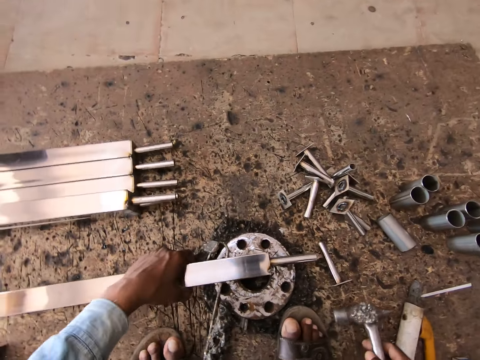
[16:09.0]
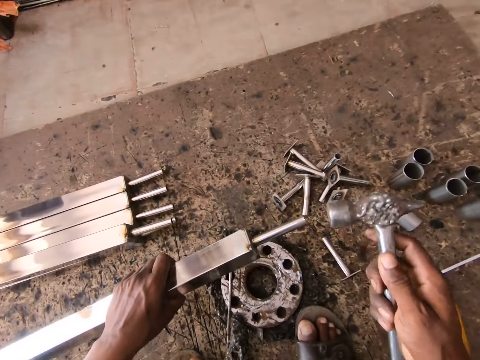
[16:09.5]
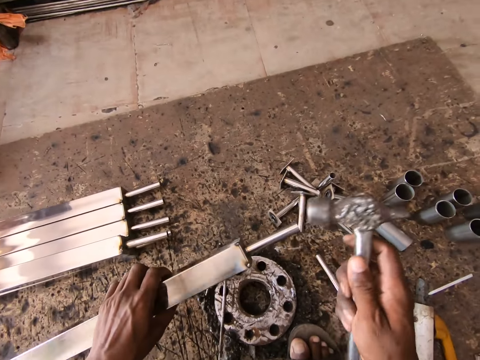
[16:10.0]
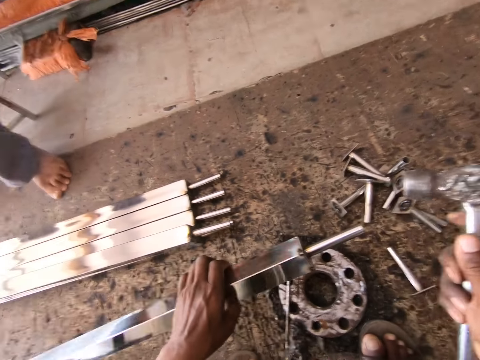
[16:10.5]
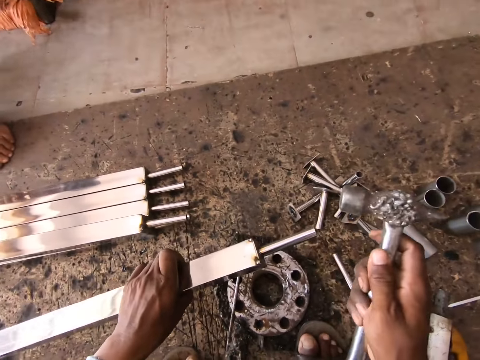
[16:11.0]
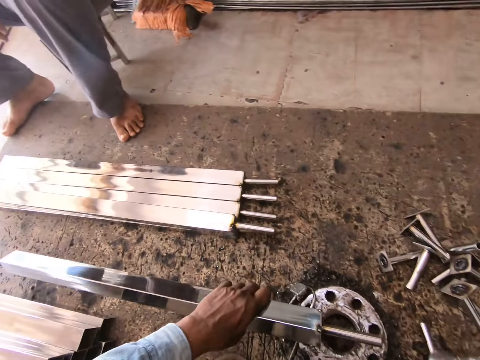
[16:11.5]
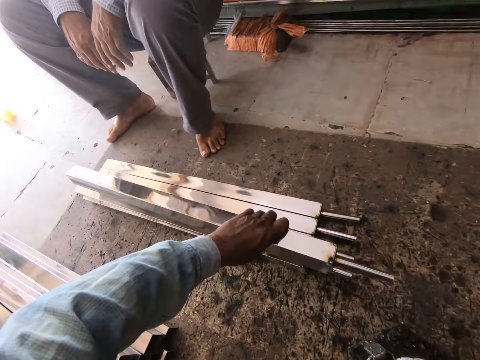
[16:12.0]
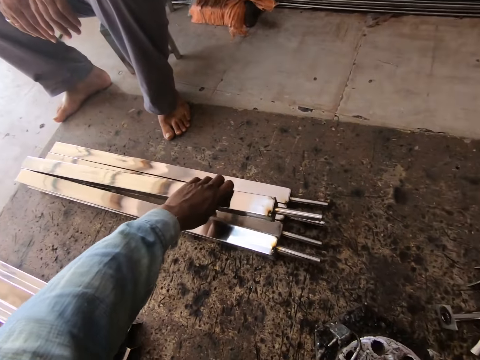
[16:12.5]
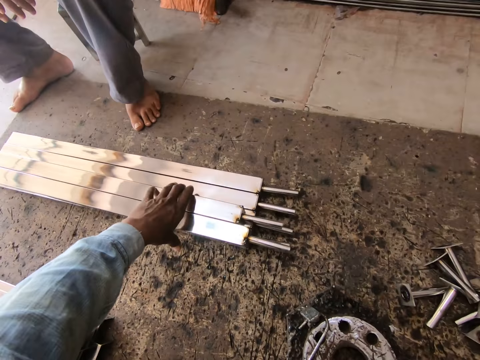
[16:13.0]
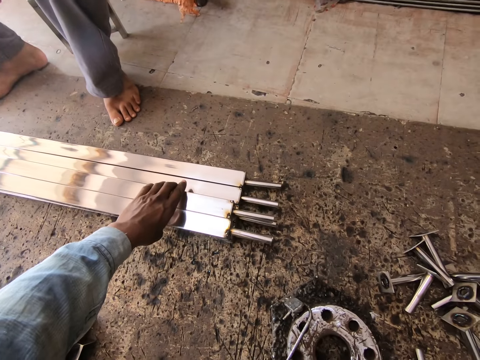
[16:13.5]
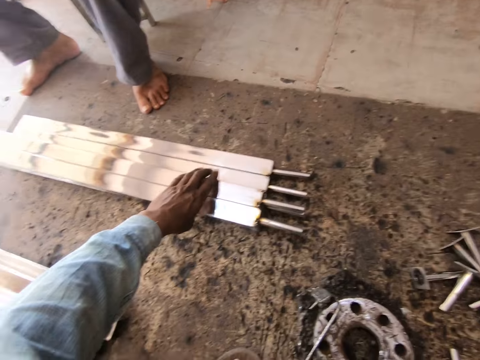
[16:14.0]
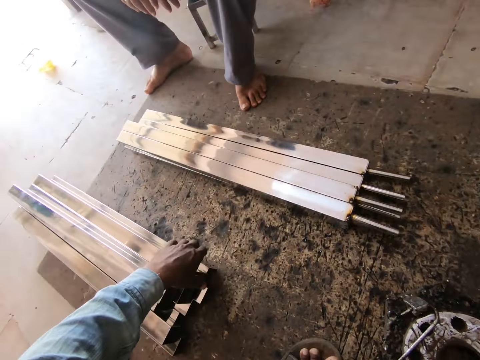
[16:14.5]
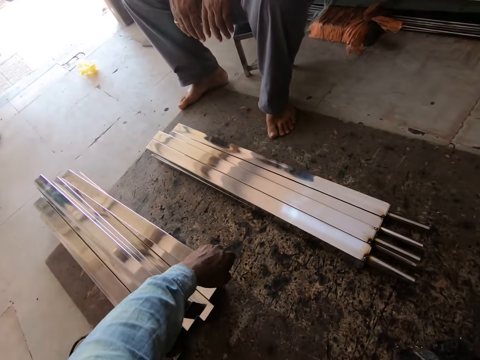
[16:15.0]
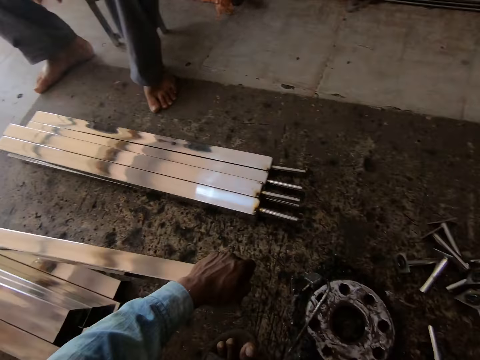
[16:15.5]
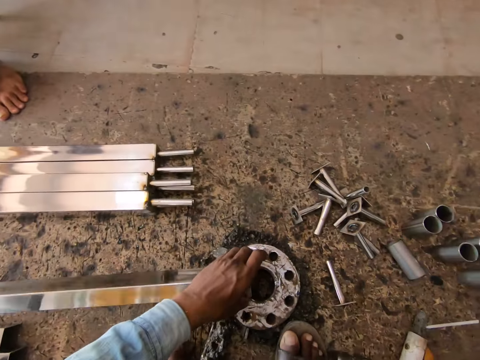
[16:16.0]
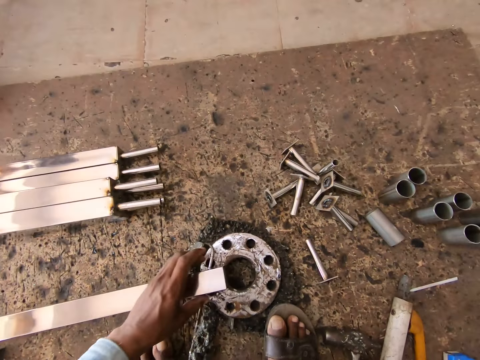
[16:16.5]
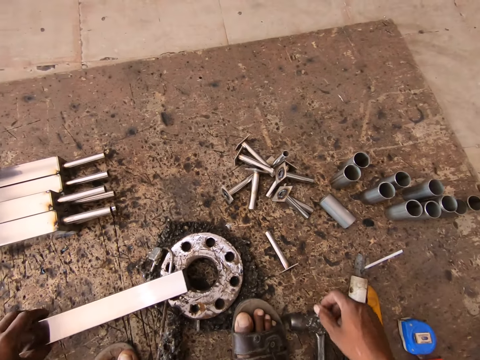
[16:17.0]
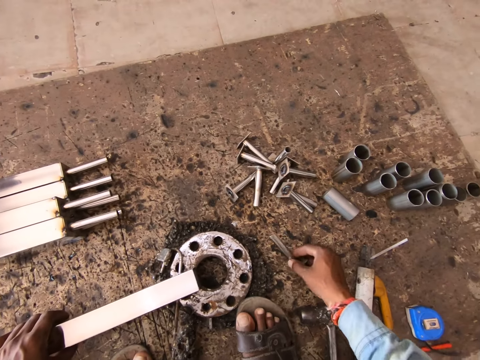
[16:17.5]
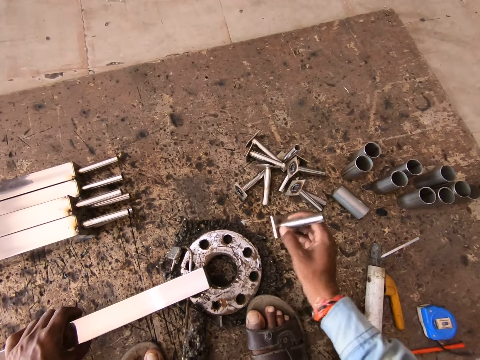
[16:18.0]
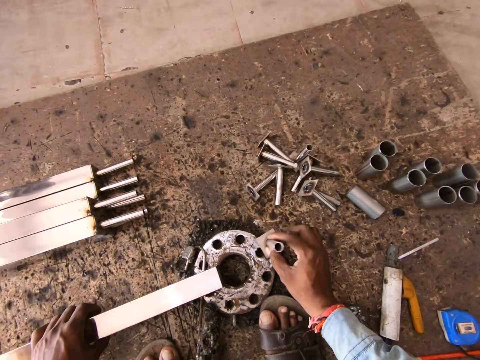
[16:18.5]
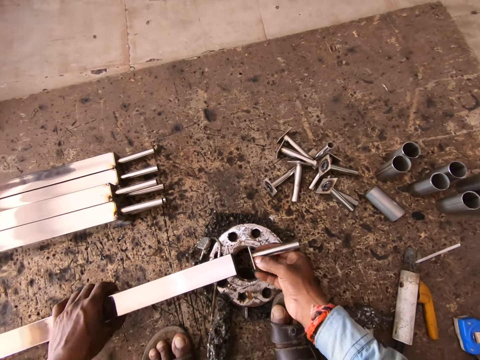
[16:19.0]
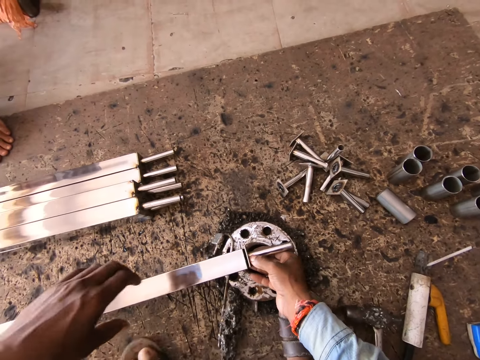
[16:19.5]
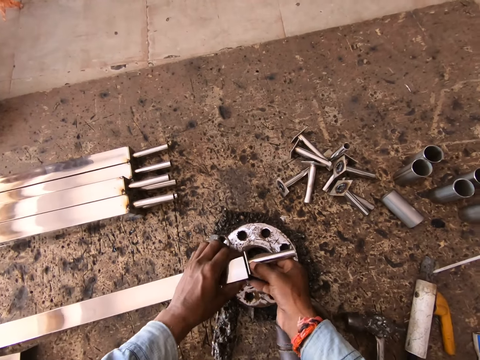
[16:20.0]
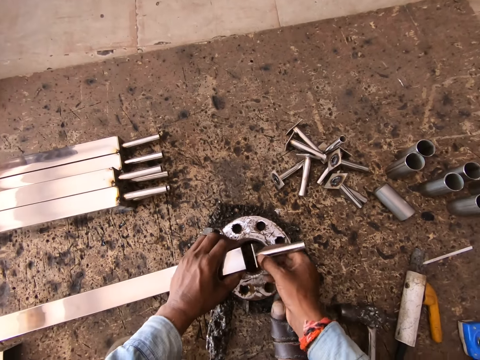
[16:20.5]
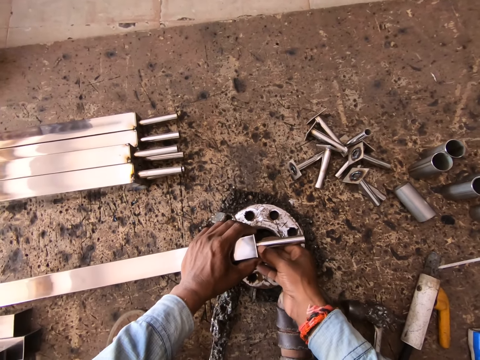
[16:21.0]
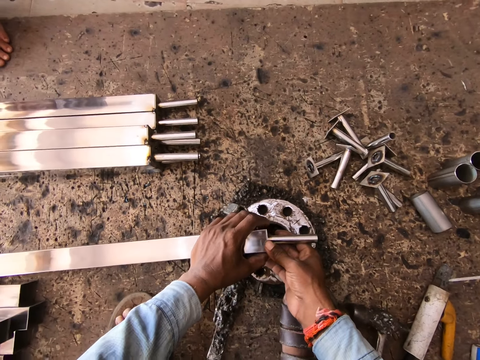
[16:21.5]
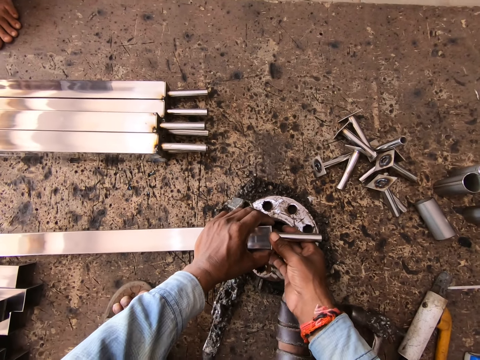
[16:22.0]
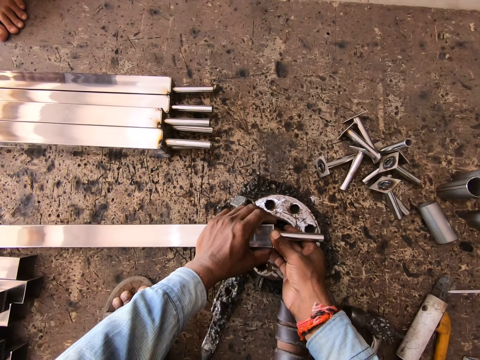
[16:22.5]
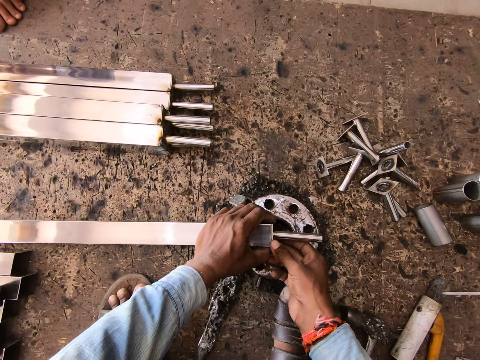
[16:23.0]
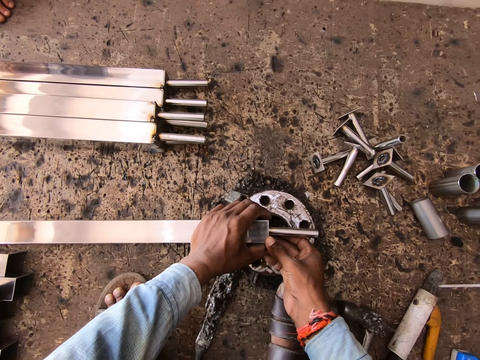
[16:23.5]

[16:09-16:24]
The camera wearer drops the metal tube on the piece of metal on the floor with his left hand. He picks up the hammer from the floor with his right hand. He lifts the metal tube from the piece of metal on the floor with his left hand. He hits the base locking standoff to the metal tube in his left hand with the hammer in his right hand. He places the metal tube on the stack of metal tubes on the floor with his left hand. He picks up a metal tube from the floor with his left hand. He places the metal tube on the piece of metal on the floor with his left hand. He picks up a base locking standoff or metal piece from the floor with his right hand. He hits the base locking standoff on the piece of metal on the floor with his right hand. He shakes the metal piece. He attaches the base locking standoff to the metal in his left hand with his right hand. A man interacts with the camera wearer.

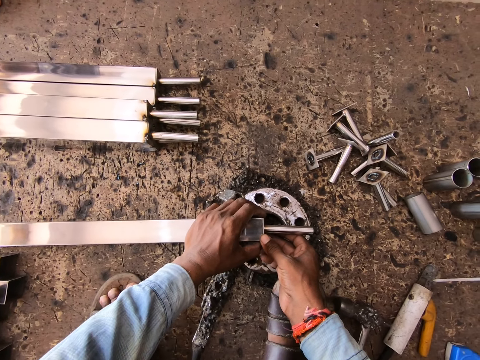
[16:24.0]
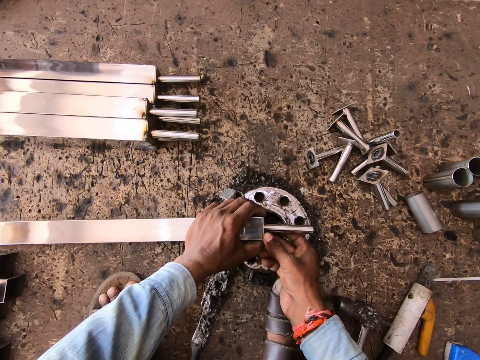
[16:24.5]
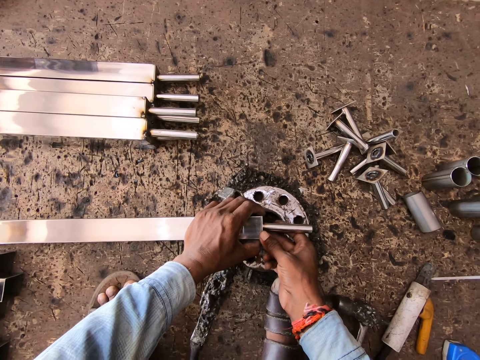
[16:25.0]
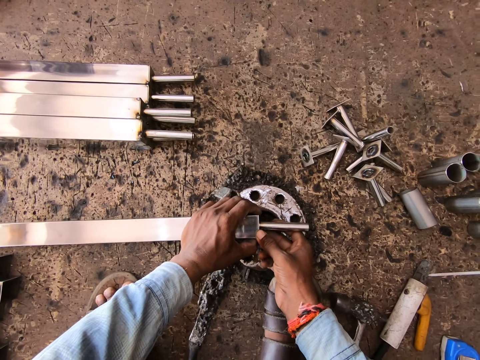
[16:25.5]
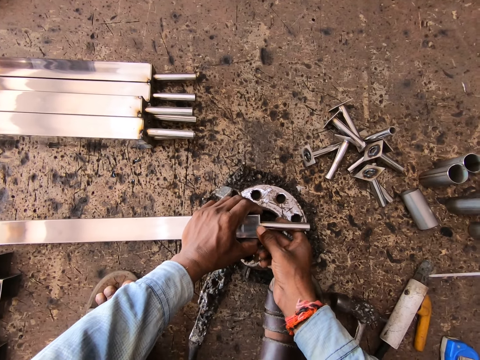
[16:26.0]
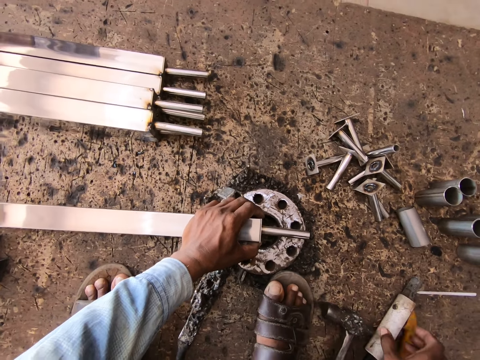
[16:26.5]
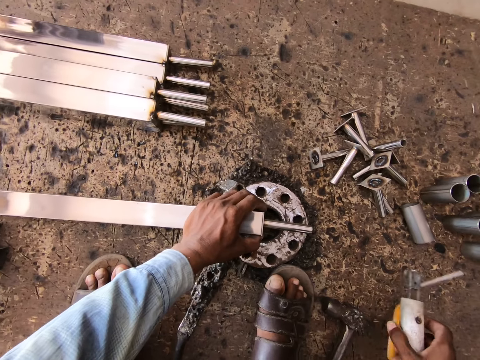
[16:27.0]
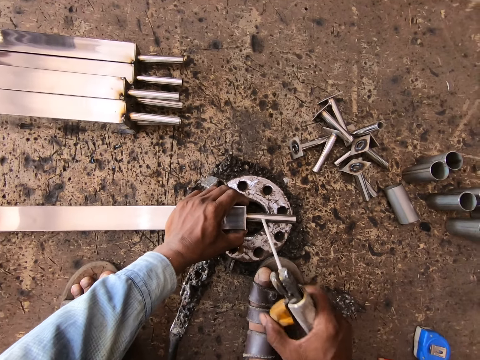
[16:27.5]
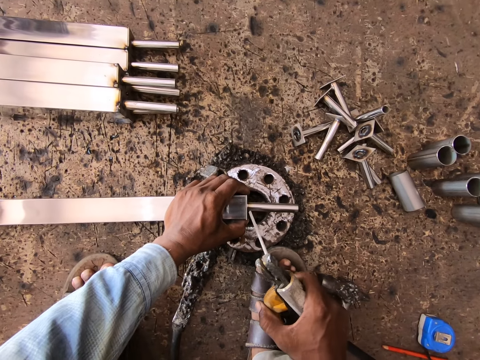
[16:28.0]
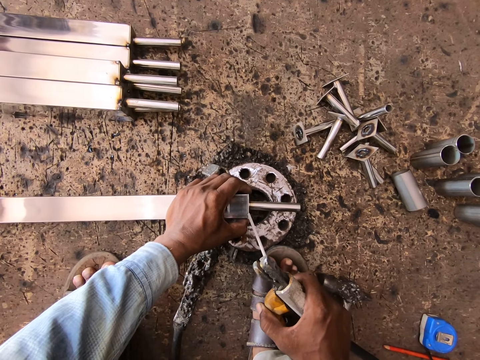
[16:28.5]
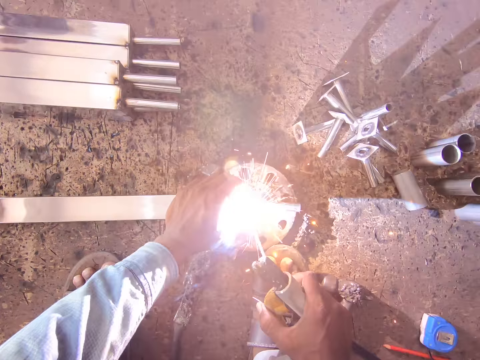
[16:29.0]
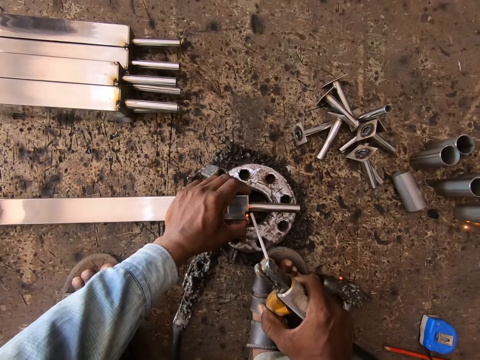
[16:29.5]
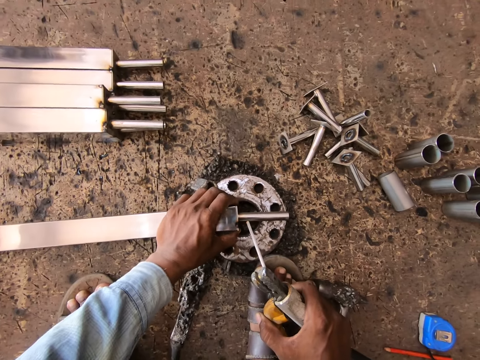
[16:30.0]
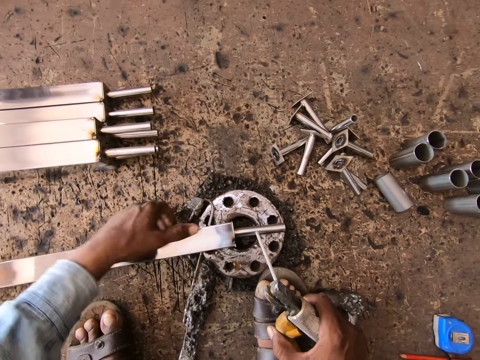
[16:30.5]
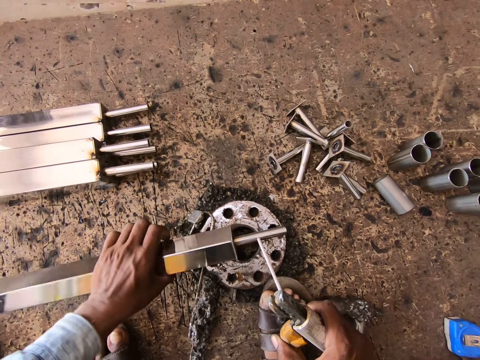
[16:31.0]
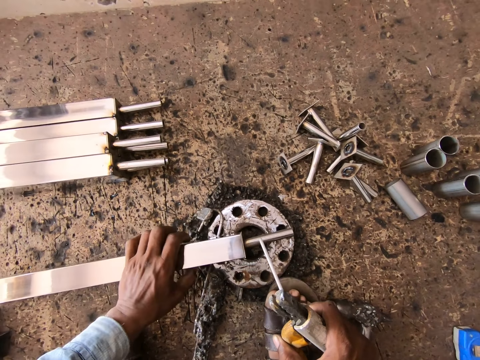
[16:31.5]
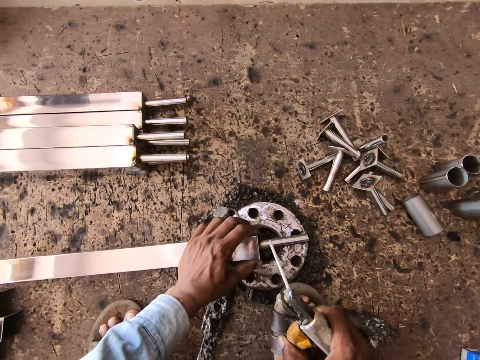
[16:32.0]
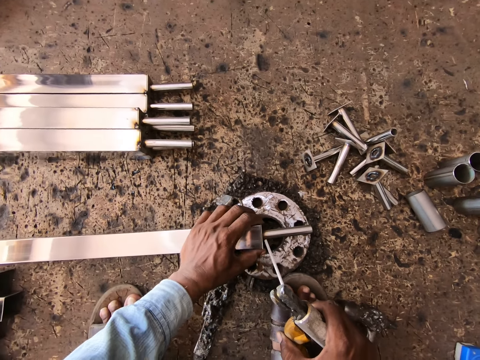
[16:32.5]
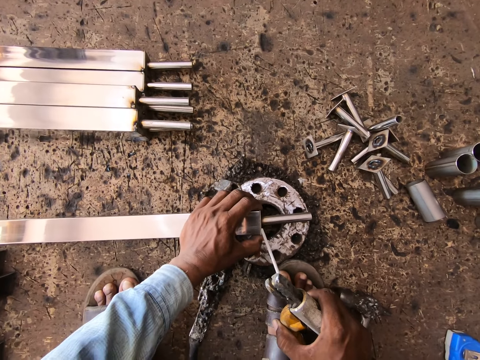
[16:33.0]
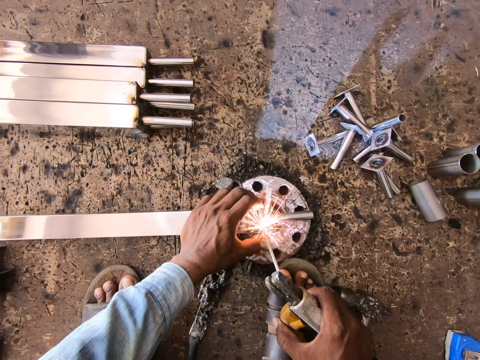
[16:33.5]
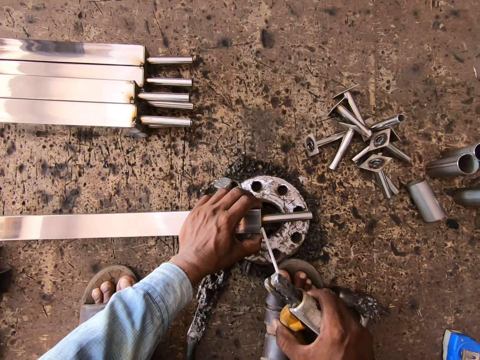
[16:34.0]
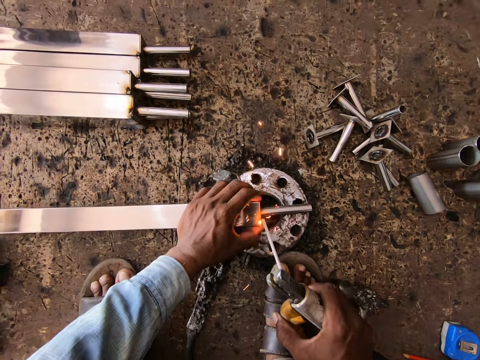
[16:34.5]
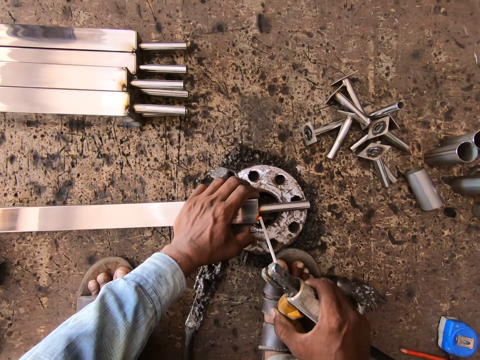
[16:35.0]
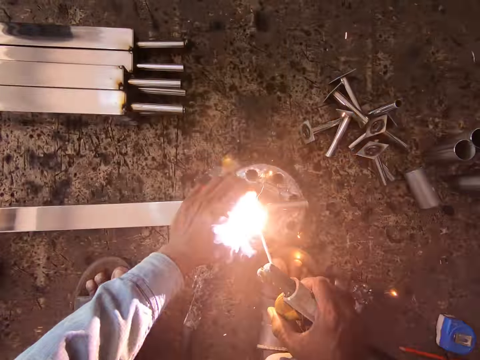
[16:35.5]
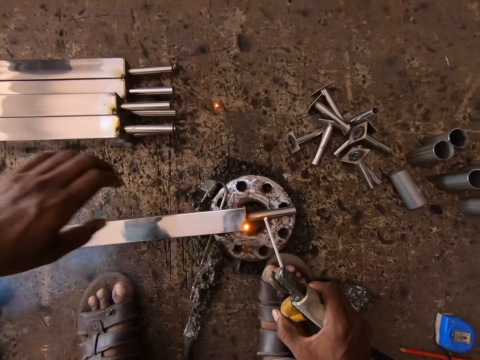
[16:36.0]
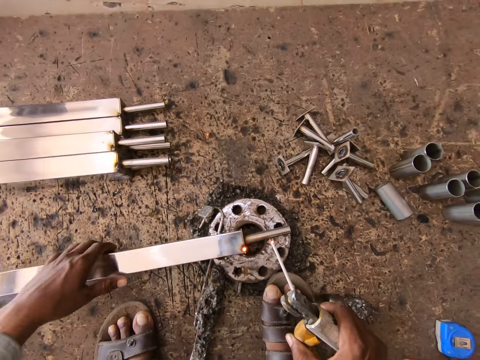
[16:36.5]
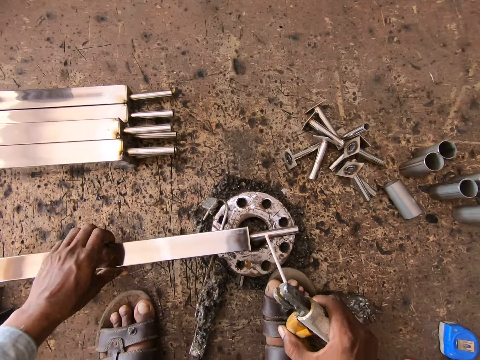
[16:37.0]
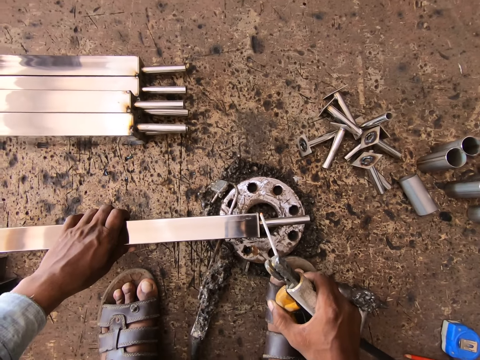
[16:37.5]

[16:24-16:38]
The camera wearer fits the metal piece on the metal bar. He picks up the electrode holder of the welding machine from the floor with his right hand. He welds the base locking standoff to the metal tube with the electrode holder of the welding machine in his right hand. He turns the metal tube on the piece of metal on the floor with his left hand. He welds the base locking standoff to the metal tube with the electrode holder of the welding machine in his right hand. He turns the metal tube on the piece of metal on the floor with his left hand.
